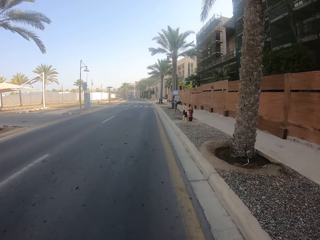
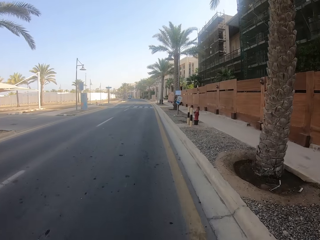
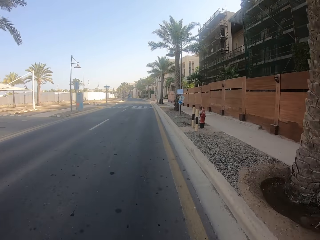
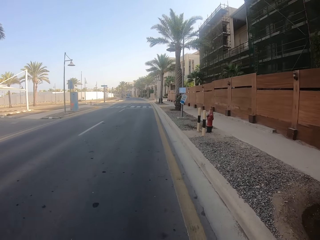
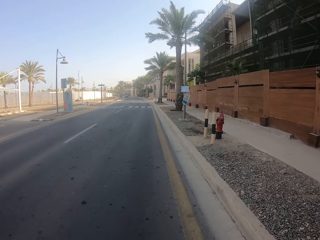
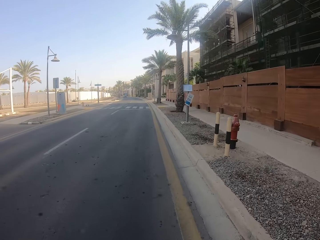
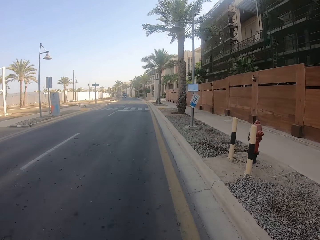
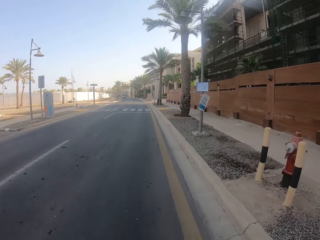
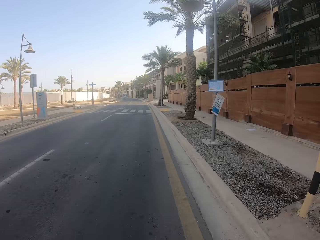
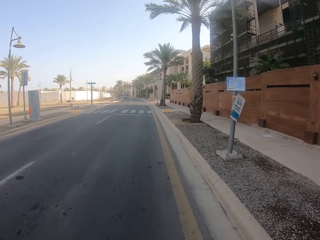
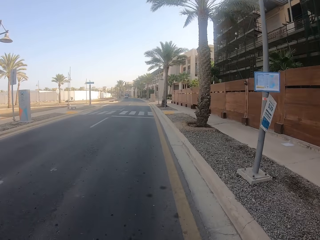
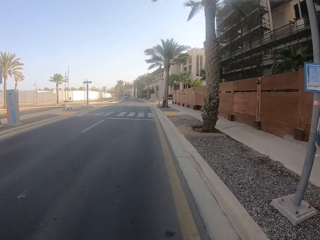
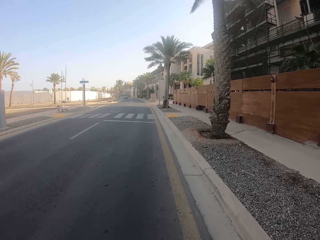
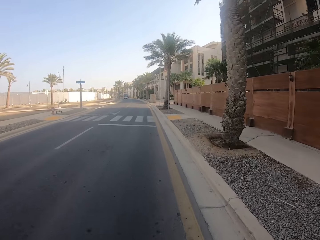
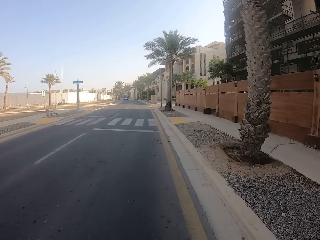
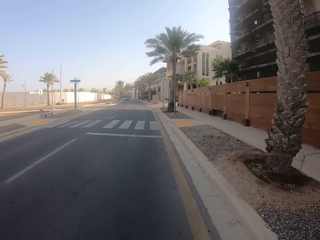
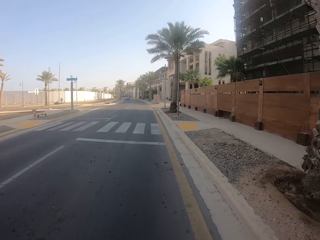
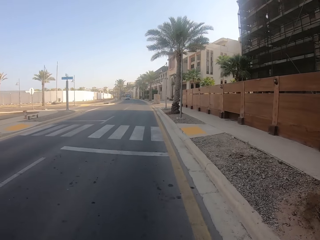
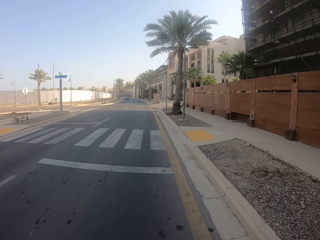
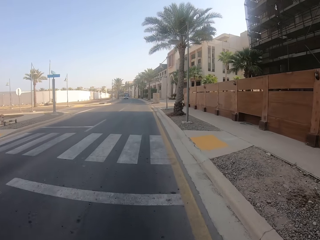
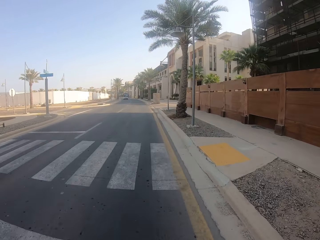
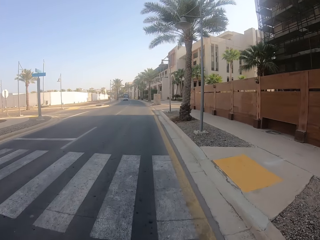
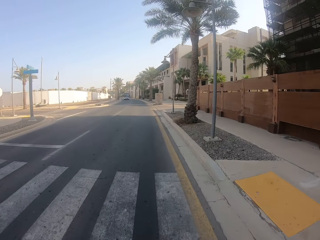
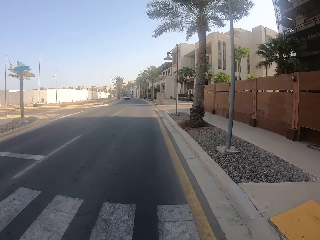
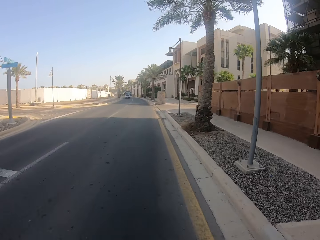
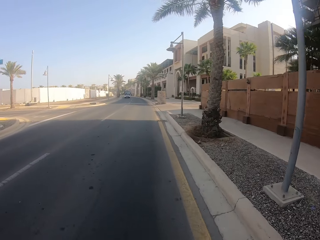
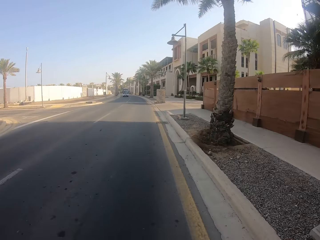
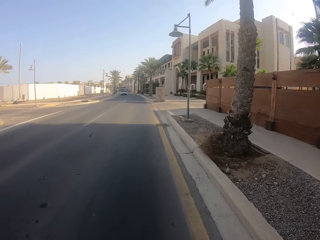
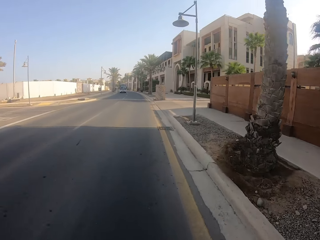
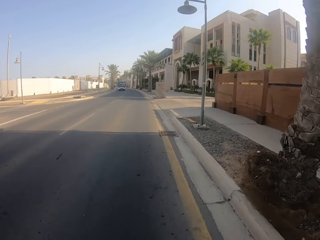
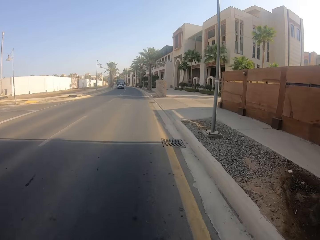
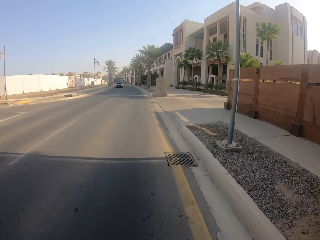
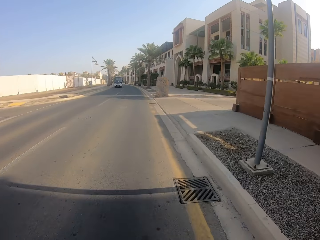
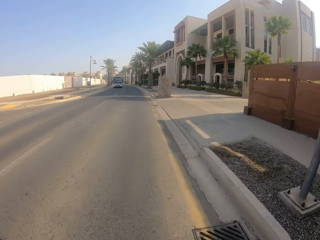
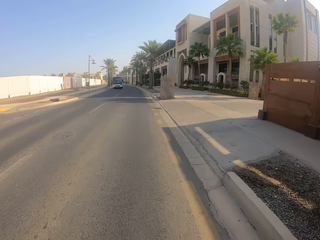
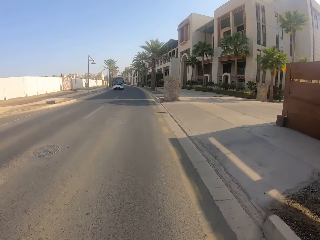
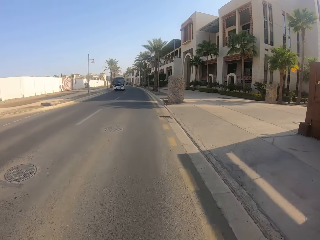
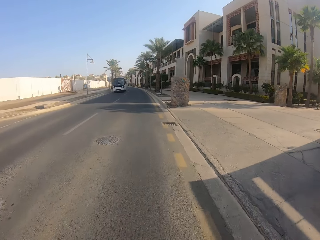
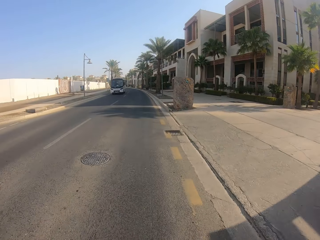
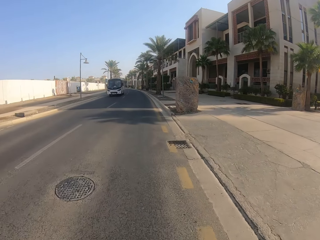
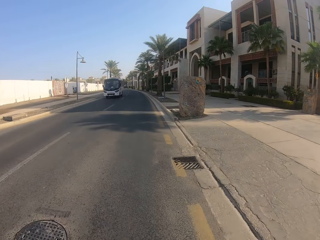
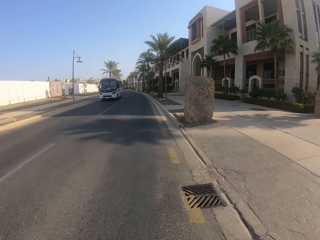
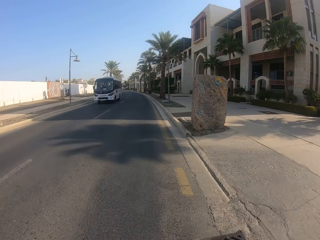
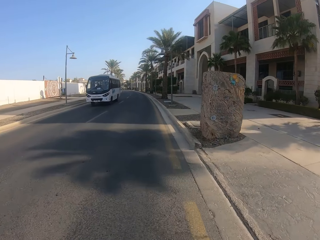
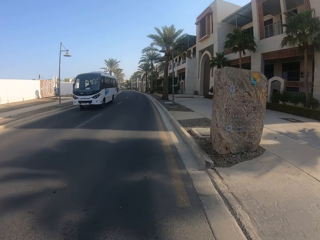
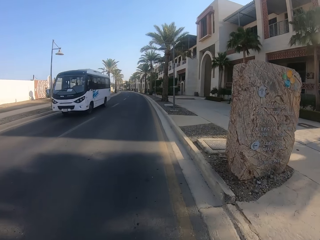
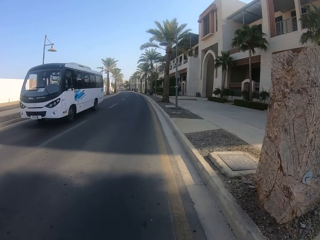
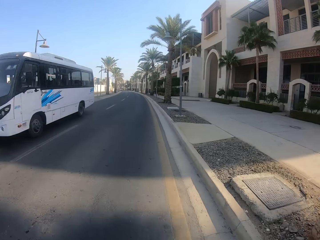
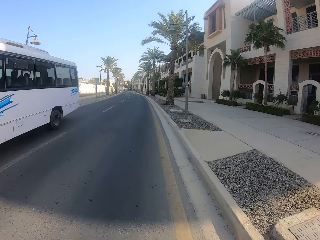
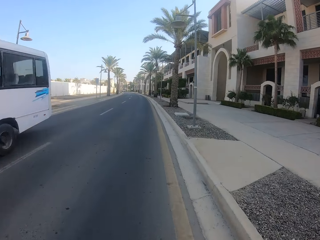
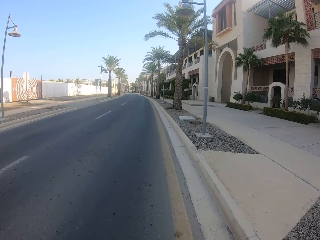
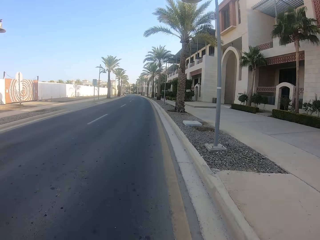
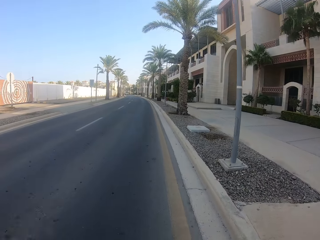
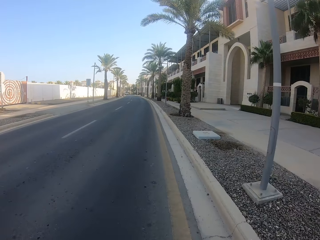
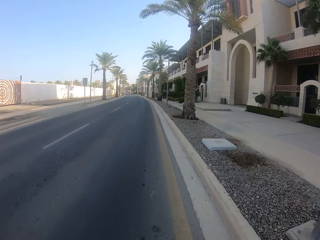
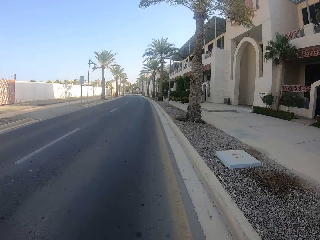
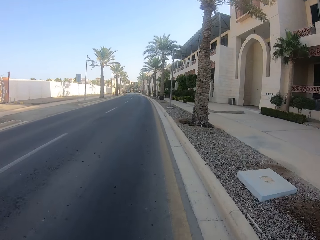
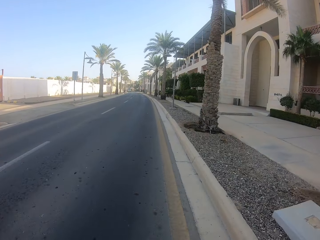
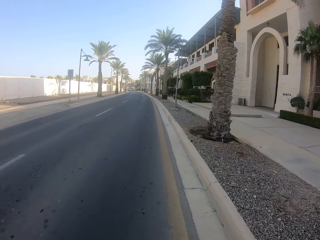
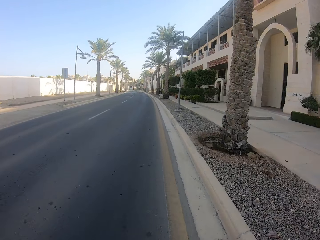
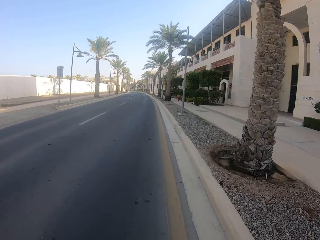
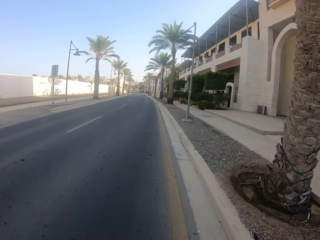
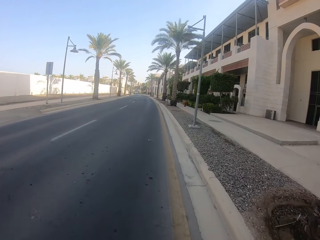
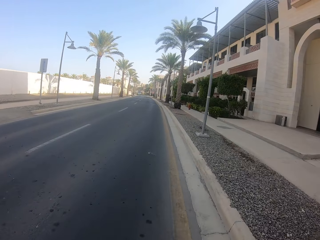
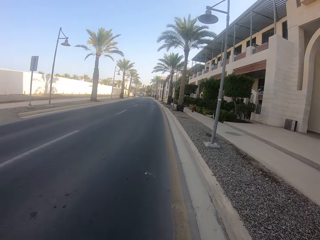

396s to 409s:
The camera wearer passes the white overcoming bus.

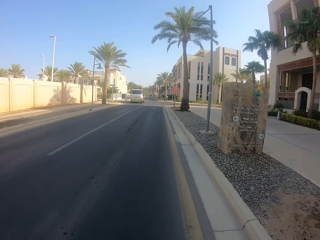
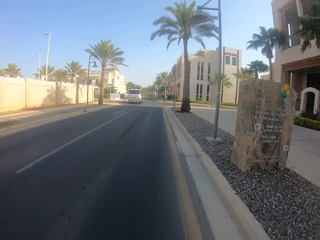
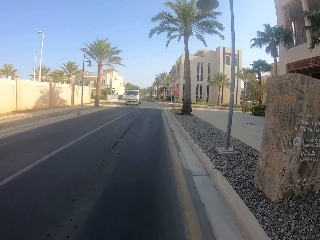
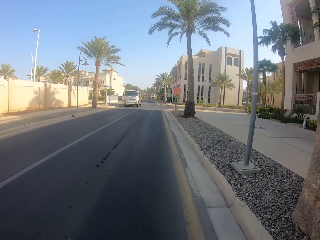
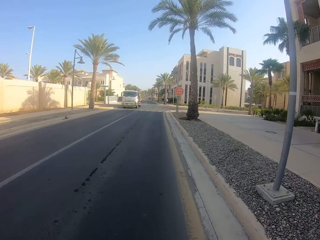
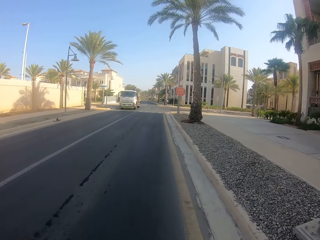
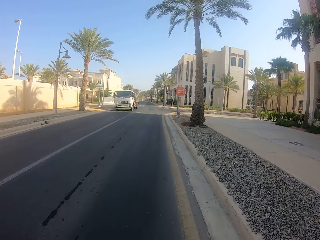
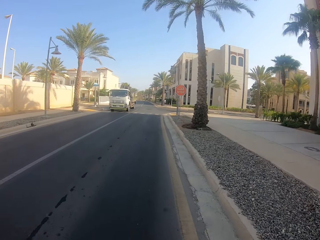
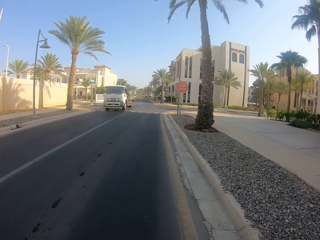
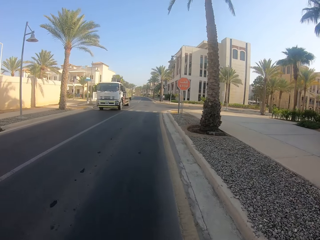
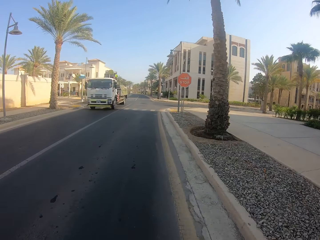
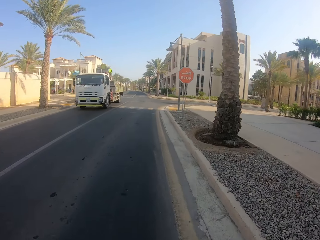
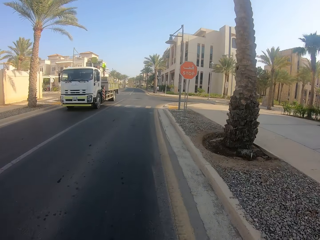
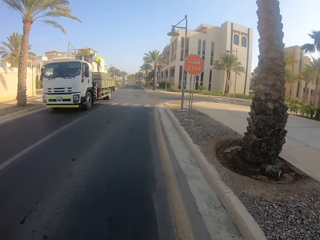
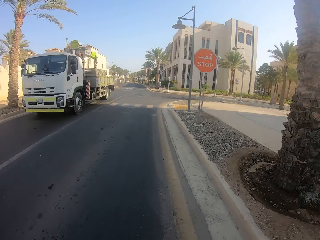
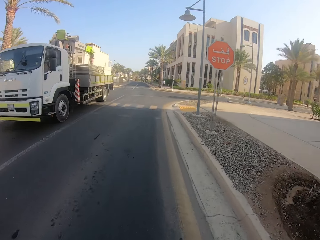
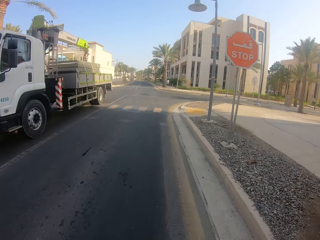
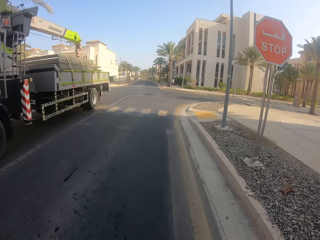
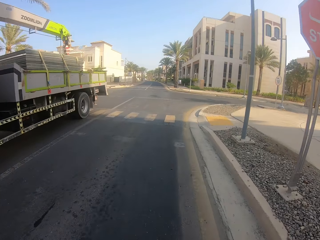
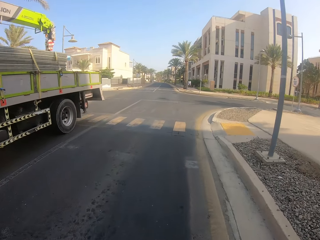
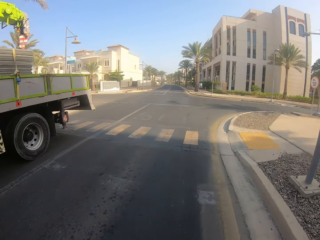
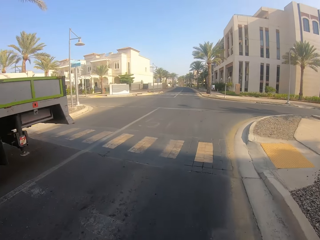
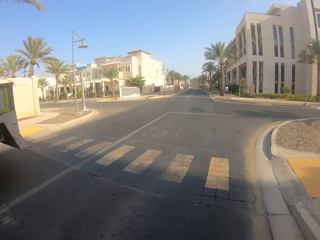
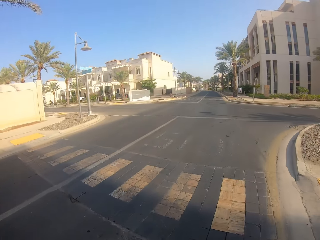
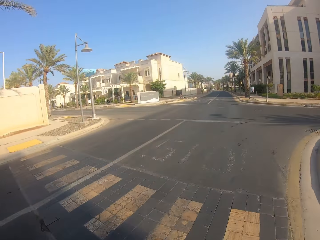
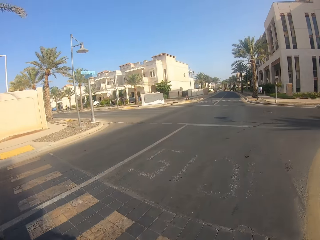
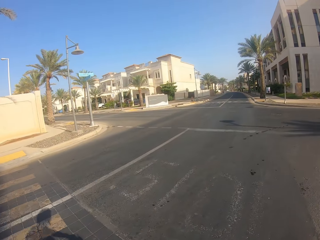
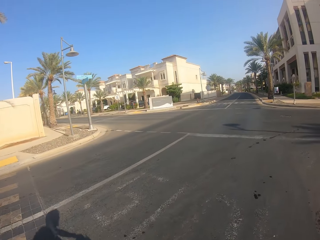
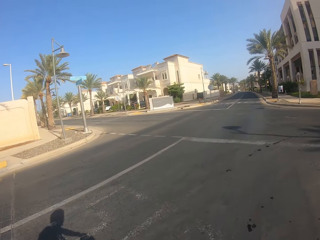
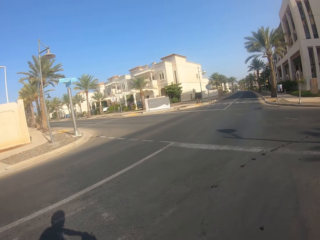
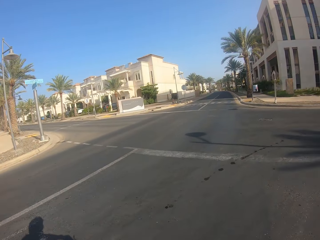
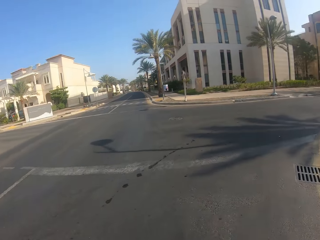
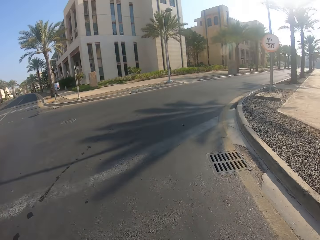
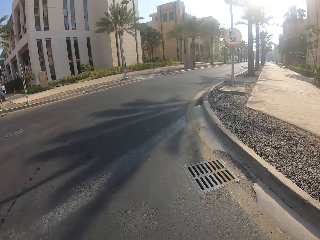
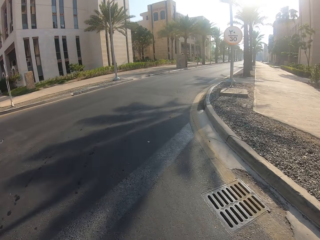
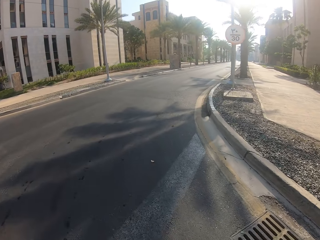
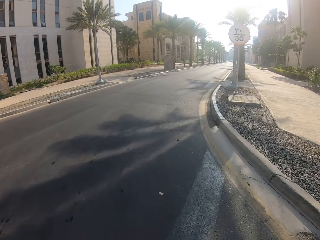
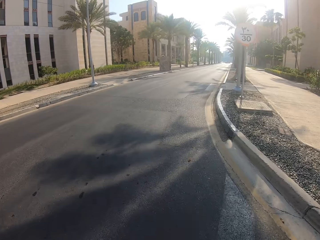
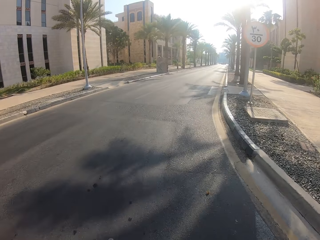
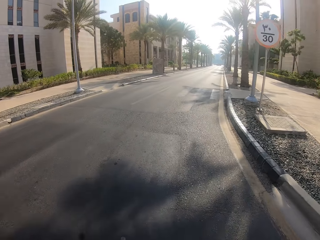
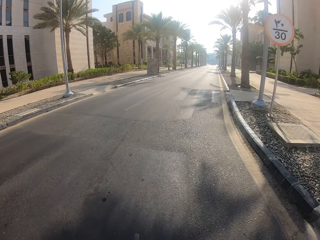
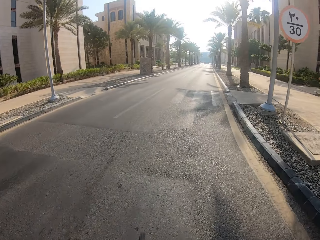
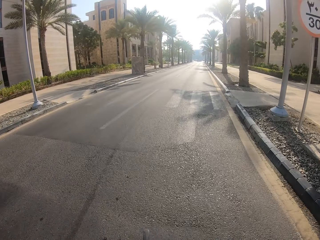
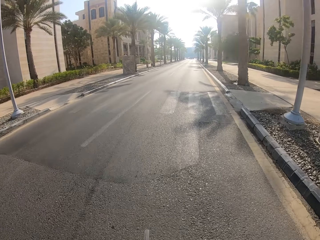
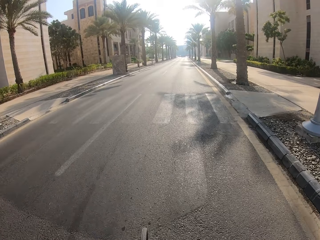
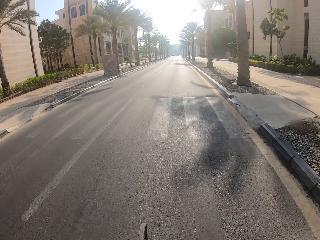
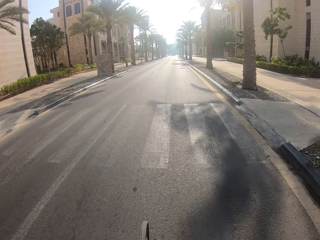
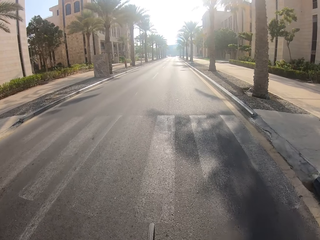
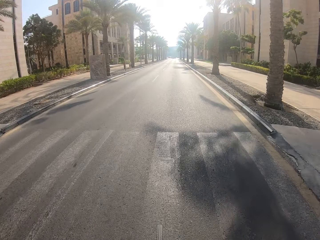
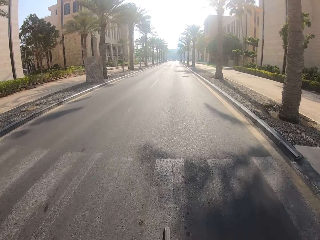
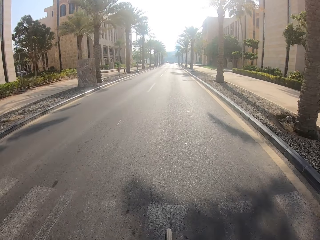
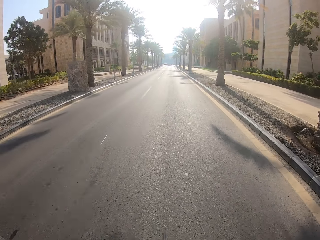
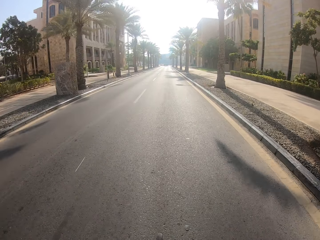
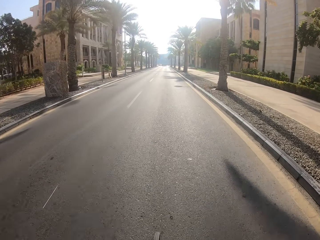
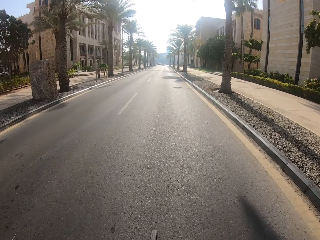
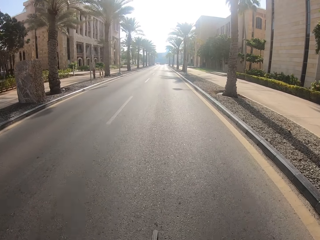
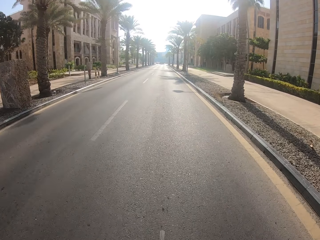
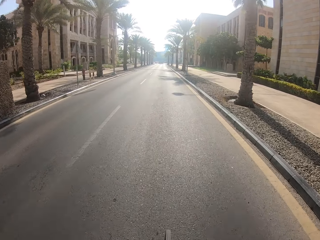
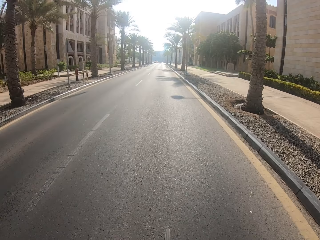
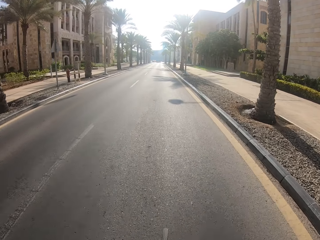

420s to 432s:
The camera wearer passes the white overcoming truck. They turn right way.
